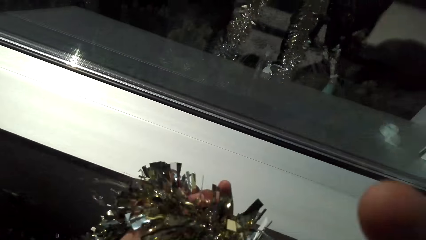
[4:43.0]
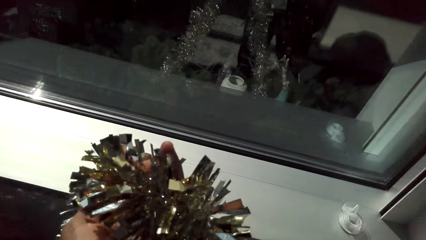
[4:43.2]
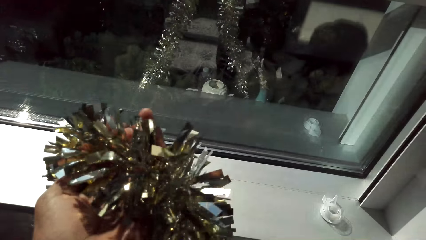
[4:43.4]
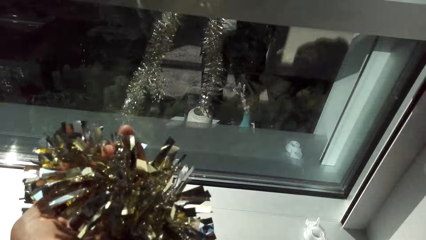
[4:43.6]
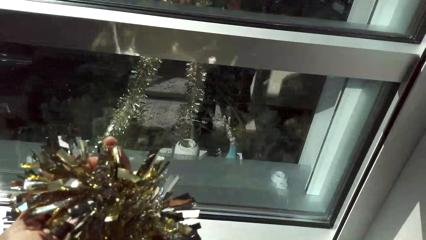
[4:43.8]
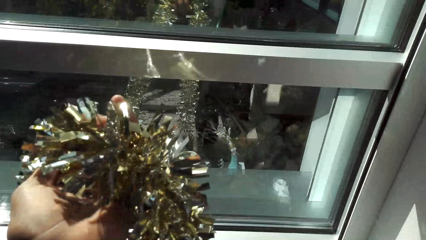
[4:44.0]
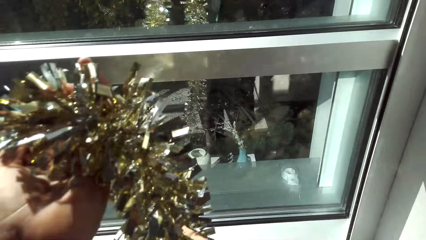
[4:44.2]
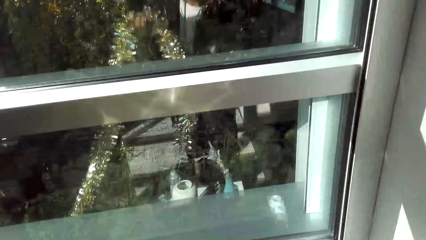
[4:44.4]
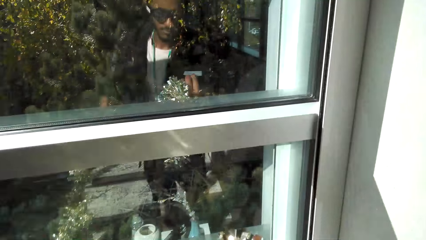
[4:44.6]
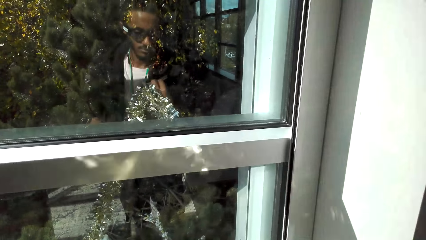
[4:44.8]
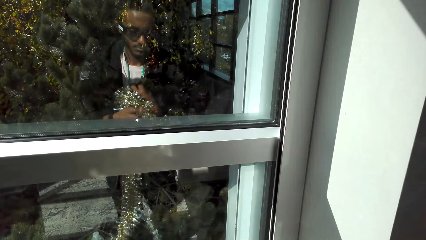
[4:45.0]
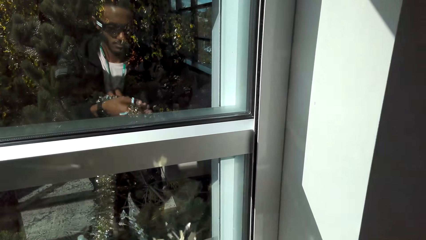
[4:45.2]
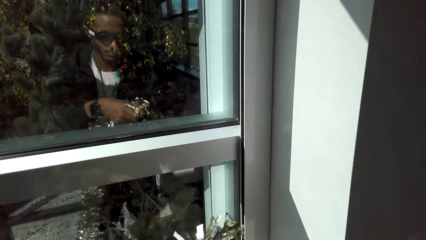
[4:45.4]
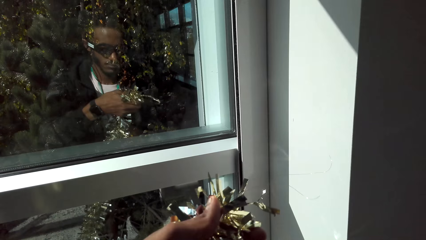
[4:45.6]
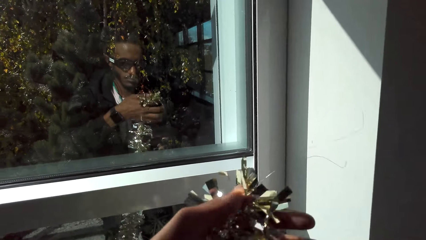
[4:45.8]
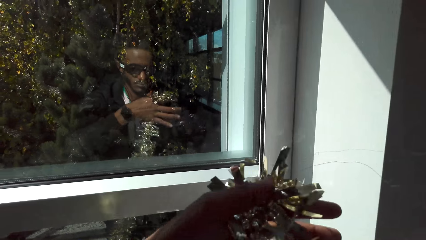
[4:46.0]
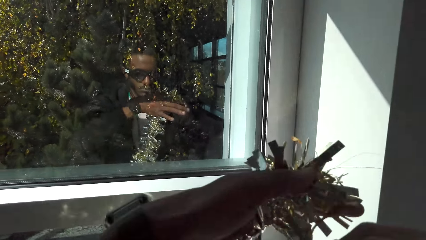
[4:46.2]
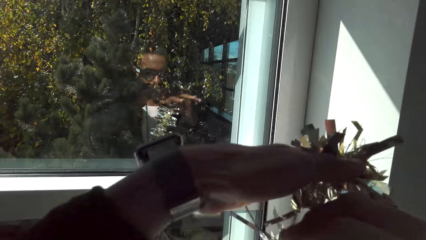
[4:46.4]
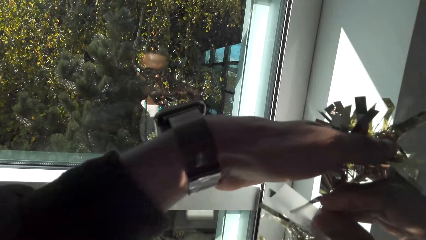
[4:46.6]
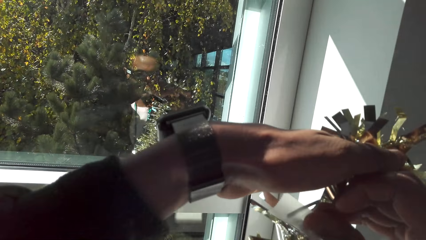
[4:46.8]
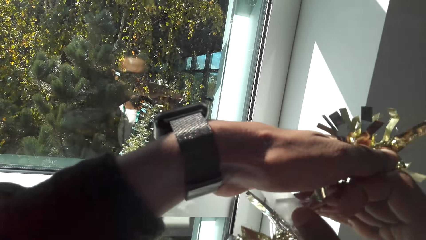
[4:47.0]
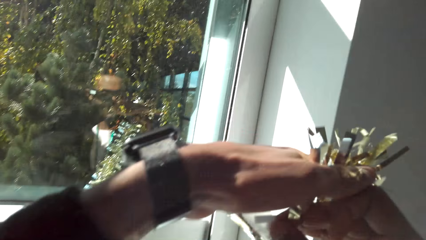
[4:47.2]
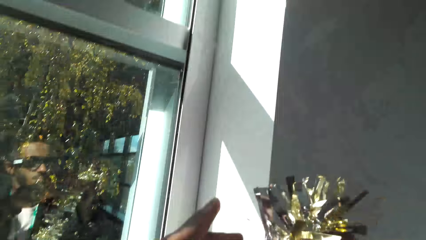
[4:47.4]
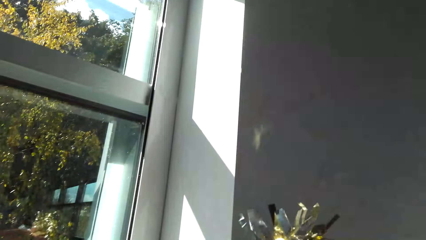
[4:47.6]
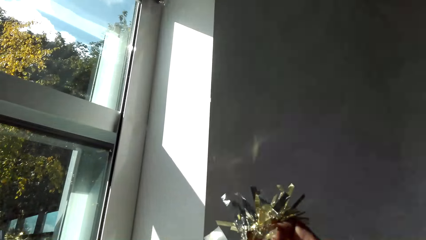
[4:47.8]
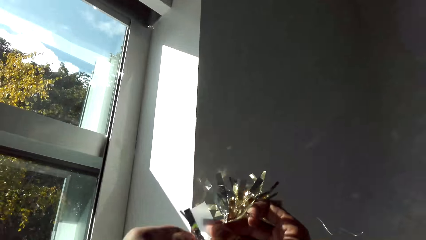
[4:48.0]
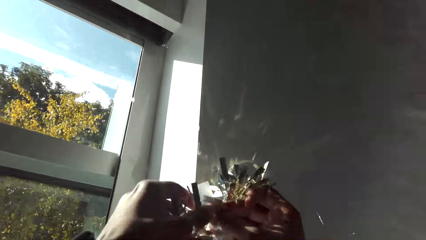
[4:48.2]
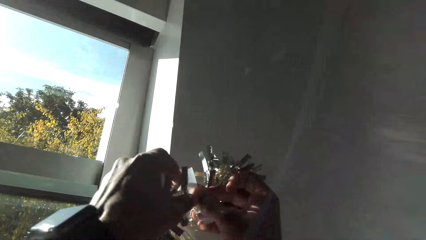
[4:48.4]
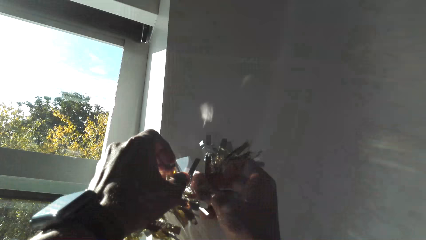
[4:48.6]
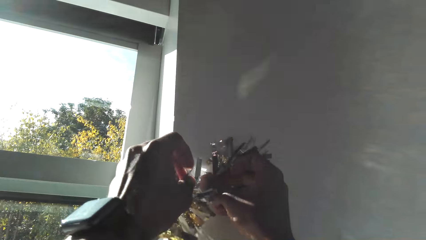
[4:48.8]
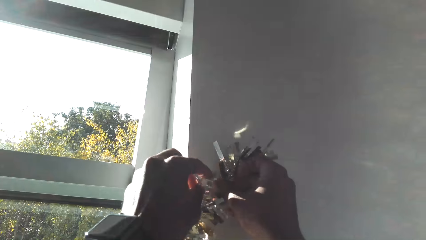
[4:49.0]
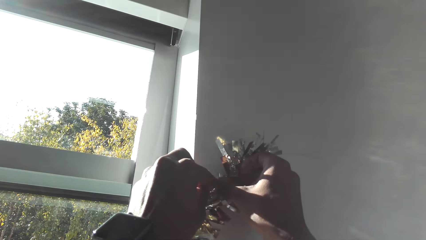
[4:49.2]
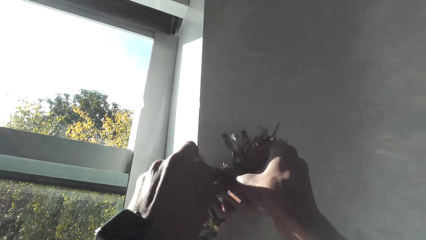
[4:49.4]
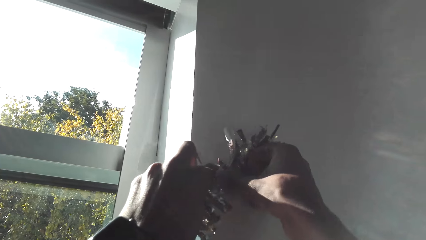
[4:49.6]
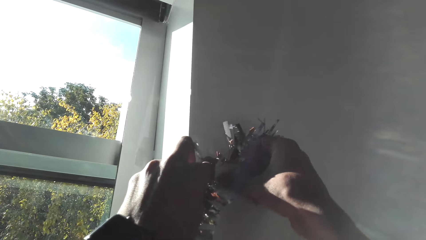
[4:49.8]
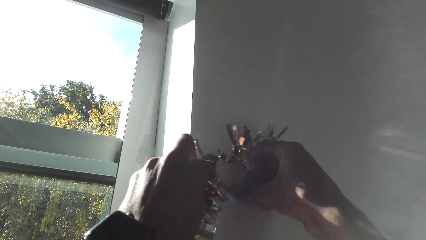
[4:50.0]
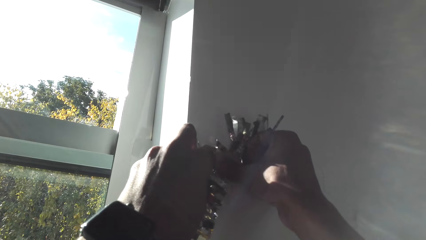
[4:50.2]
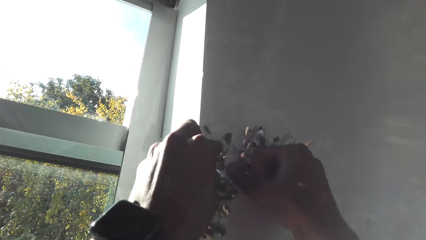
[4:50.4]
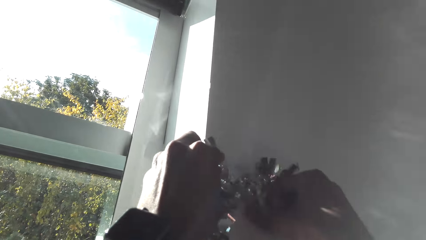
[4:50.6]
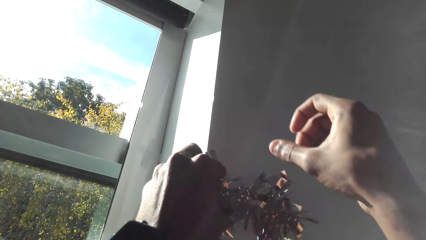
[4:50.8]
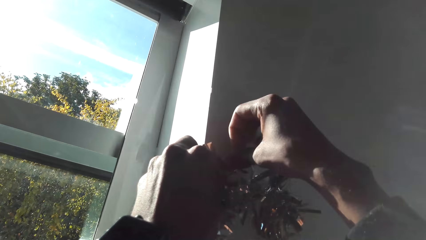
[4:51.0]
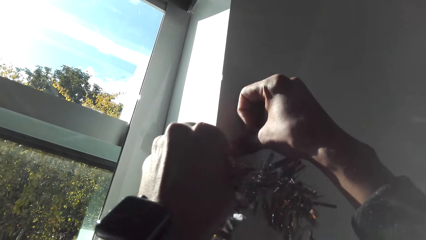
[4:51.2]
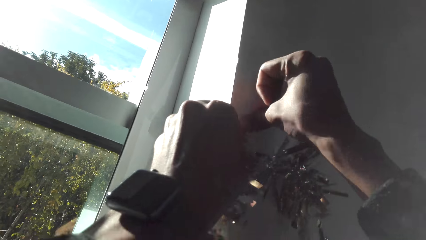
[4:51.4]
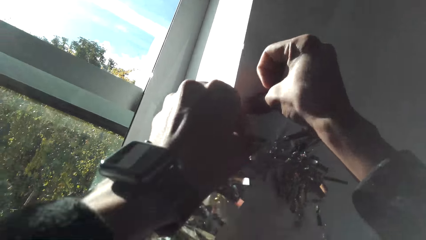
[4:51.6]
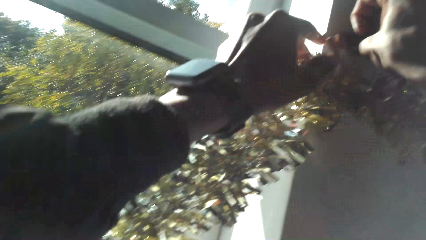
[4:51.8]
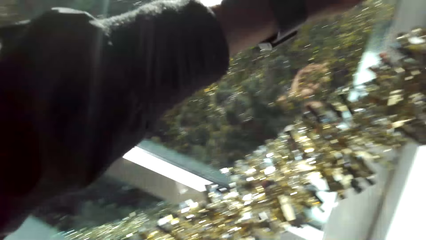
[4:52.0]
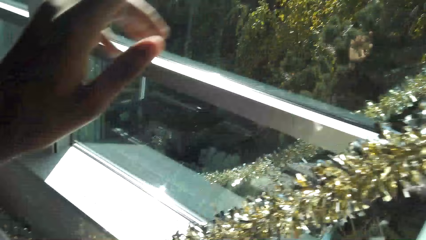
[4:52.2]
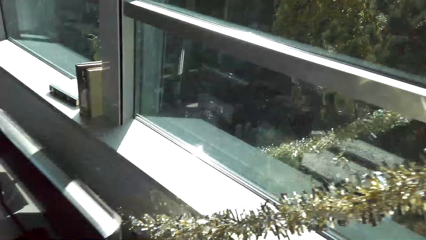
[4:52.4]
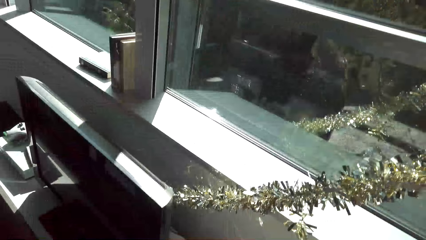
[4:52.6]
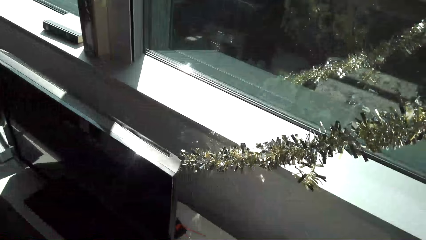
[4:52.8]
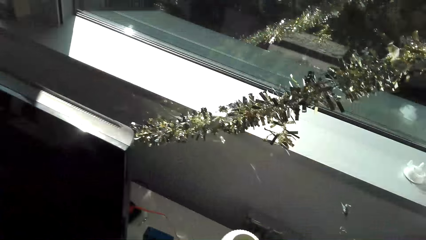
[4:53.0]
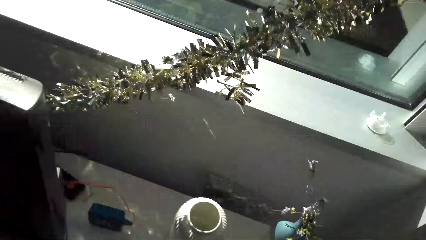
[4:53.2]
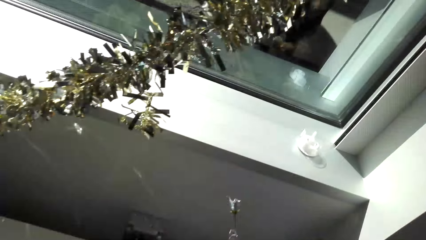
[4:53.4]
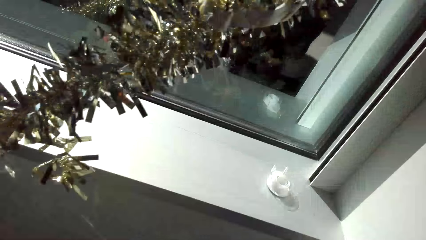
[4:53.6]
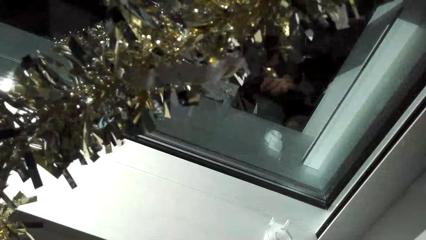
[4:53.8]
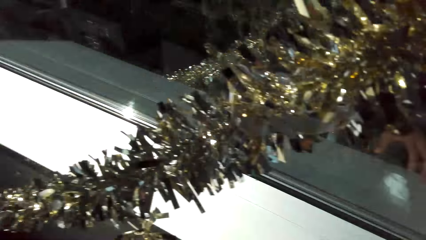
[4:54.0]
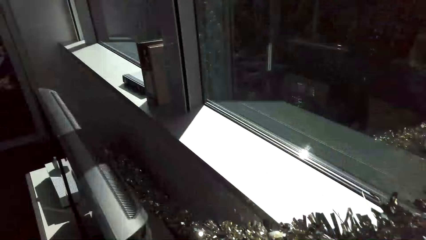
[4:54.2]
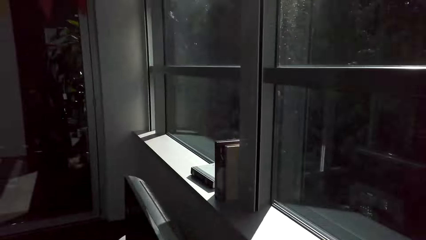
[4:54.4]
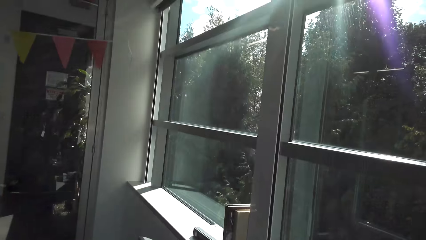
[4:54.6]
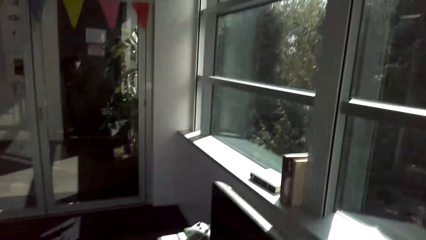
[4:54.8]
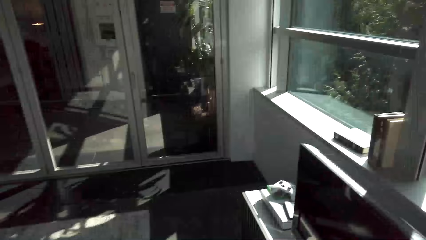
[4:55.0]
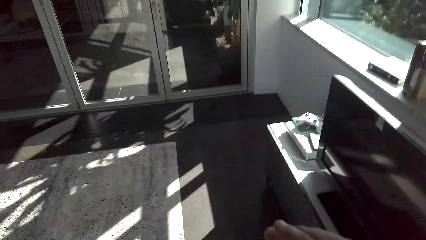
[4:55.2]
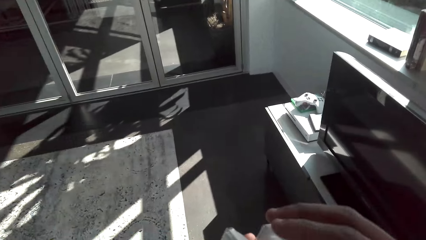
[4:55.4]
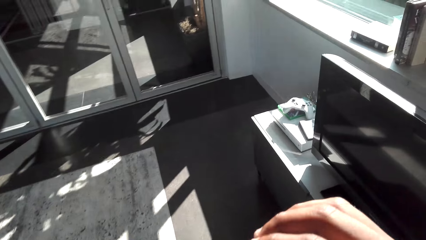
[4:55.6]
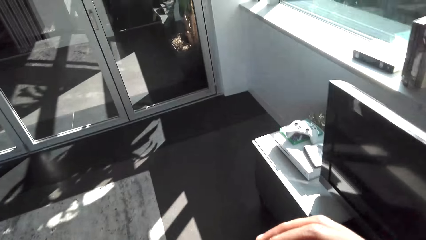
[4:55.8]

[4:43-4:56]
The camera wearer puts tape on the wall decoration. They mount the shimmer decor on the wall with the tape. They smear the tape on the wall. They drop both hands. They pick up the tape roll. They look around, and move across the room.

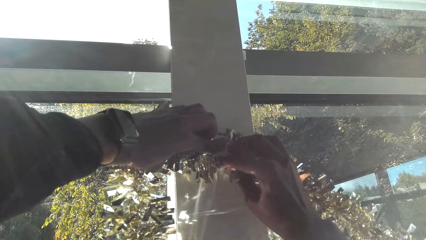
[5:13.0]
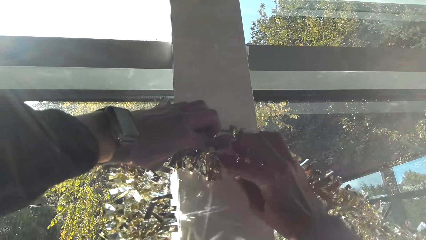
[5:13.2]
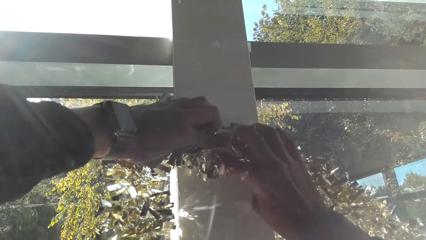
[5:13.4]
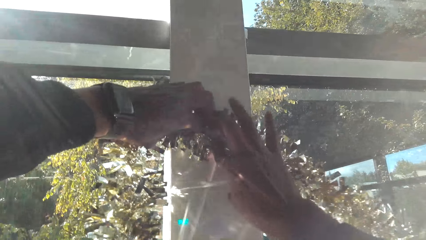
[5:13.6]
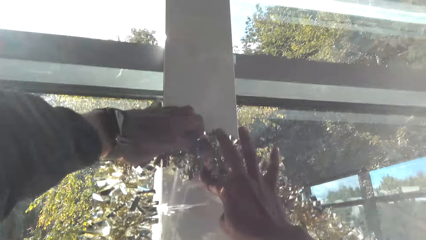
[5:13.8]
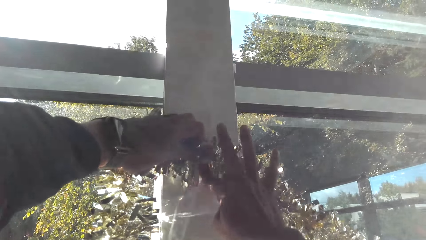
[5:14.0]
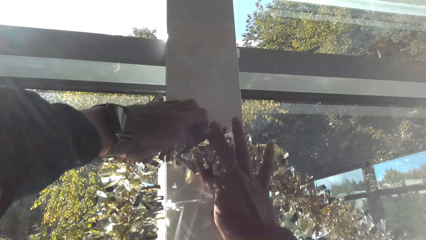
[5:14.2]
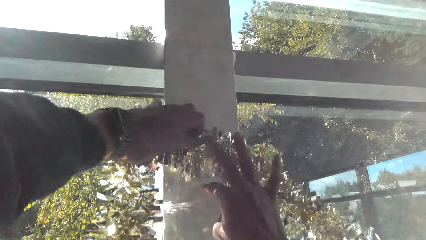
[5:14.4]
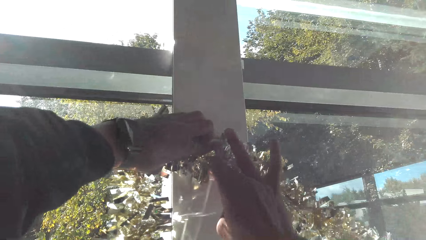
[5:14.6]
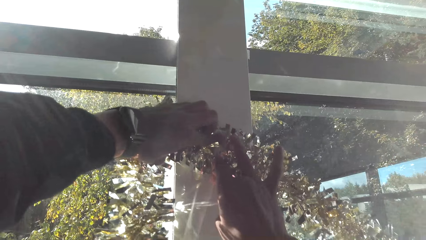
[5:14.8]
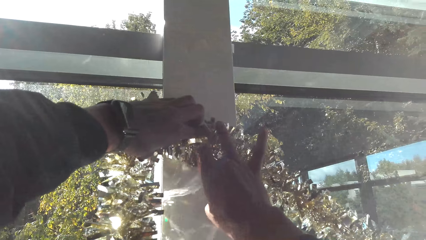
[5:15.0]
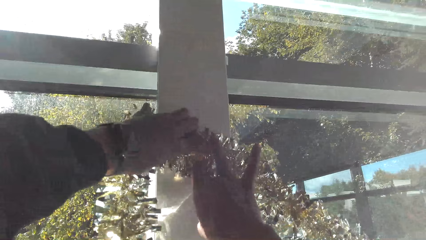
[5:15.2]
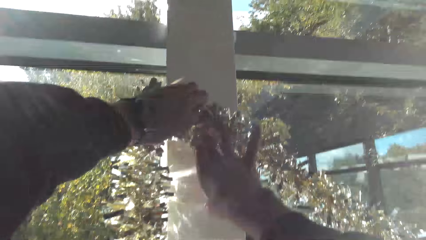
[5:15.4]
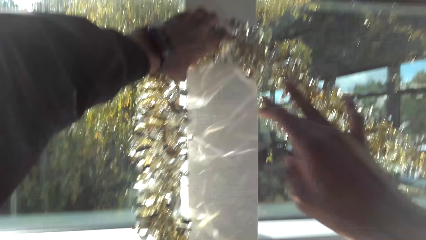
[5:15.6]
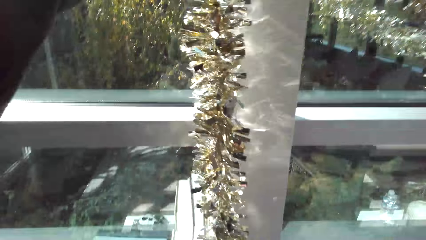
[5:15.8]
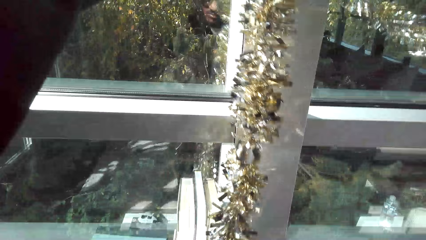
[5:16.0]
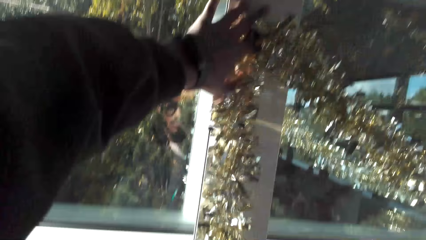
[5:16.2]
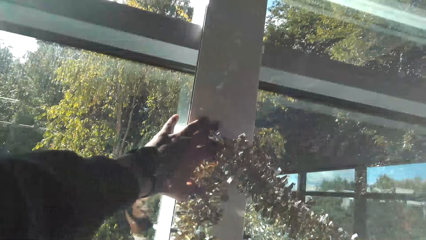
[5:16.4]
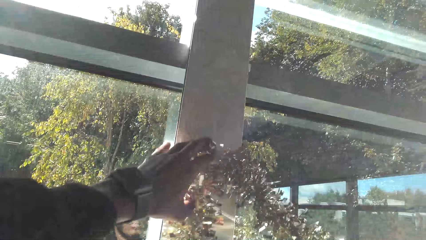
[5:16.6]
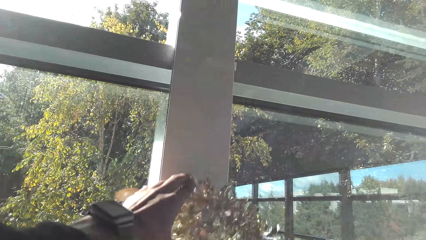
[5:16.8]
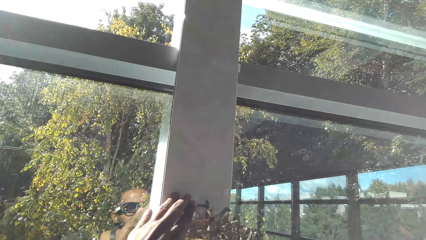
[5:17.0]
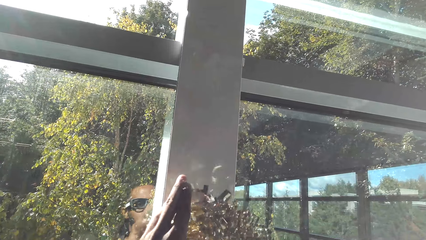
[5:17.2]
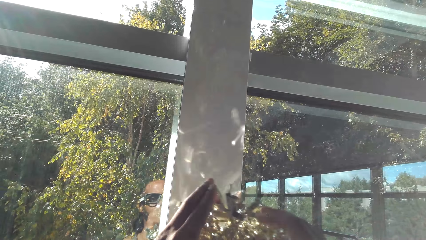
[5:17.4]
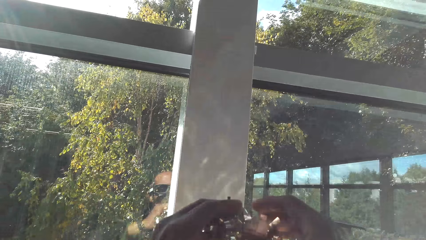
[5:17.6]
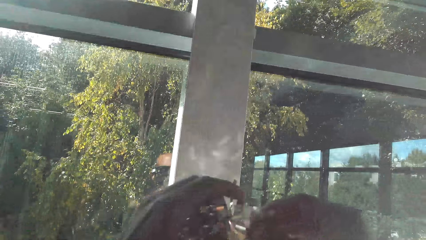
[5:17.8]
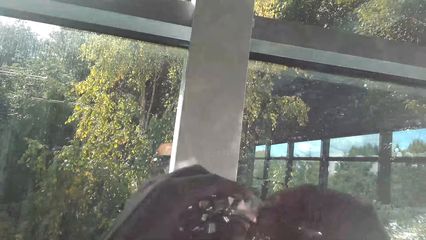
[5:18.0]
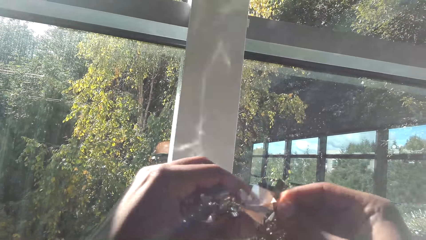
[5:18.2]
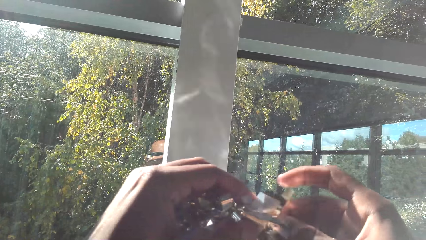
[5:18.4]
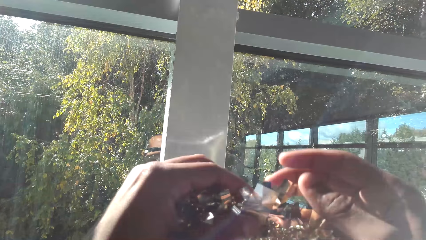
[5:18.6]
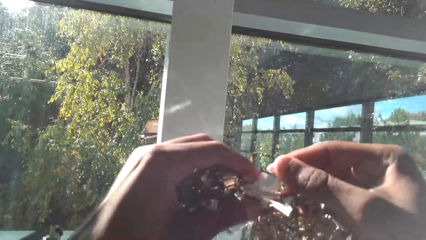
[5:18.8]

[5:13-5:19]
The camera wearer smears the tape on the wall. They drop the right hand. They hold the shimmer decor with both hands. They adjust the tape on the decoration.
